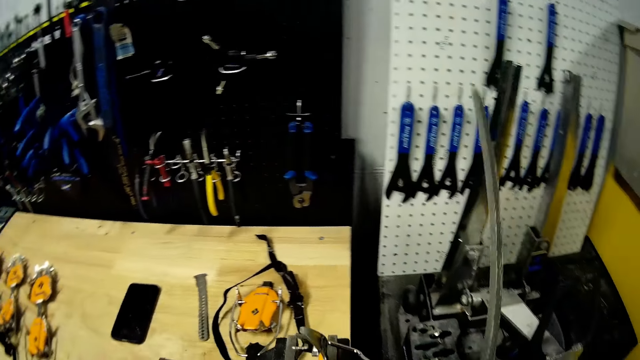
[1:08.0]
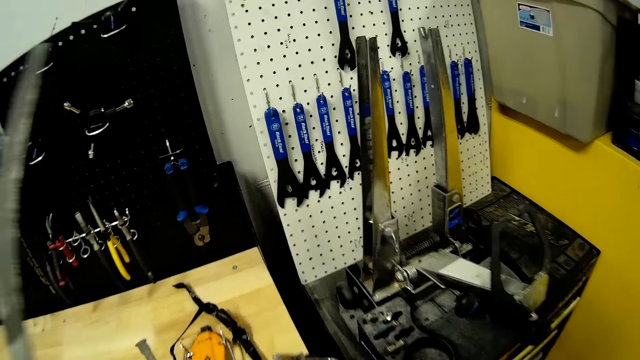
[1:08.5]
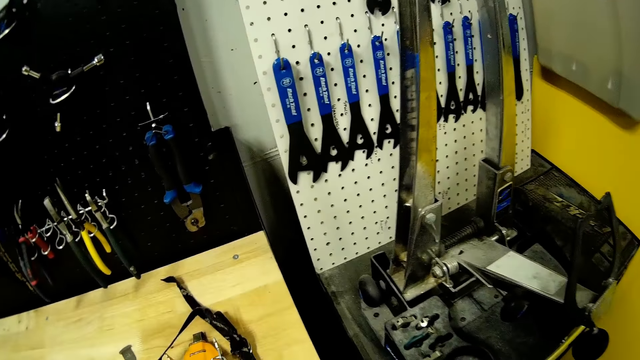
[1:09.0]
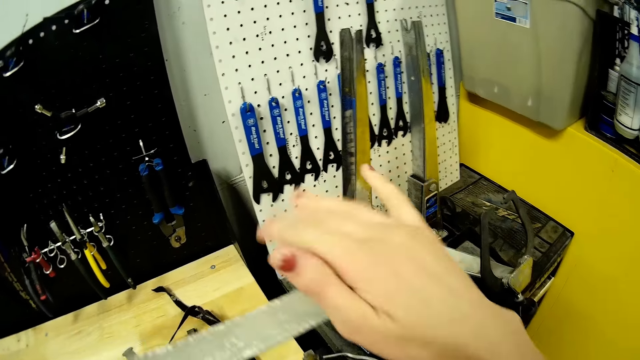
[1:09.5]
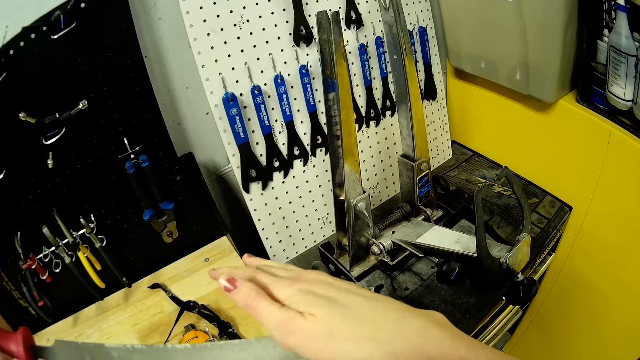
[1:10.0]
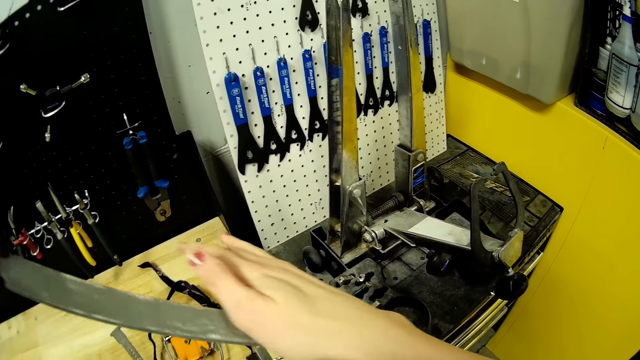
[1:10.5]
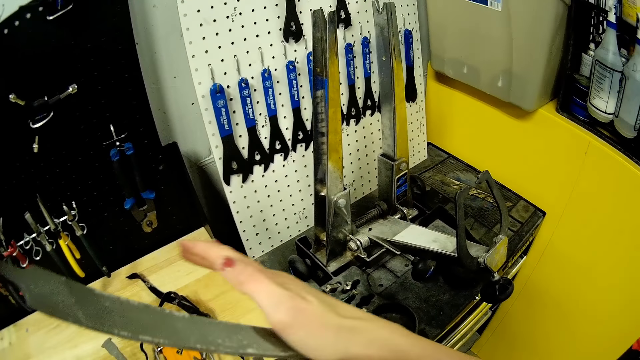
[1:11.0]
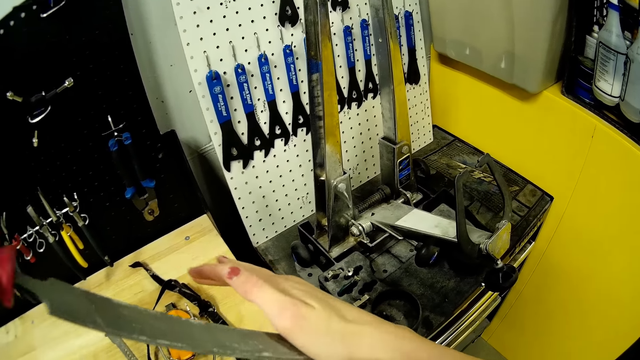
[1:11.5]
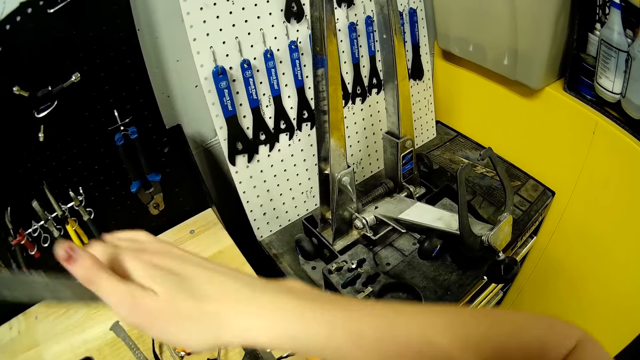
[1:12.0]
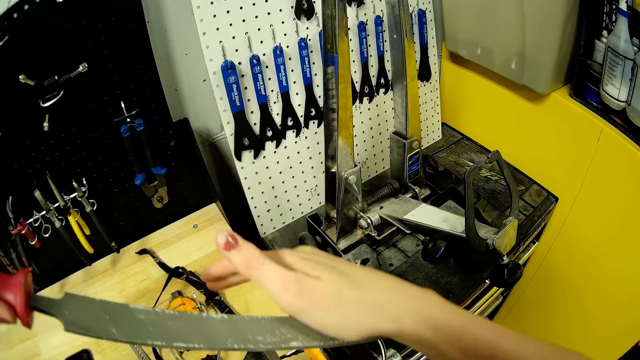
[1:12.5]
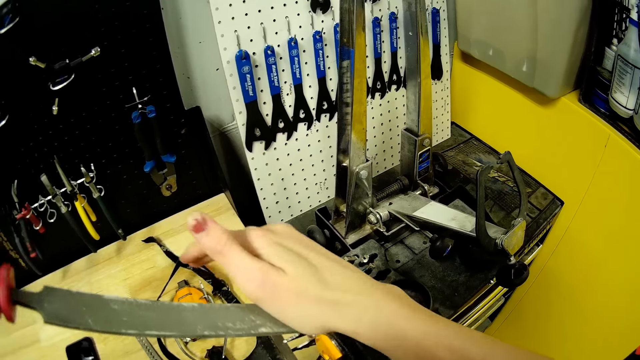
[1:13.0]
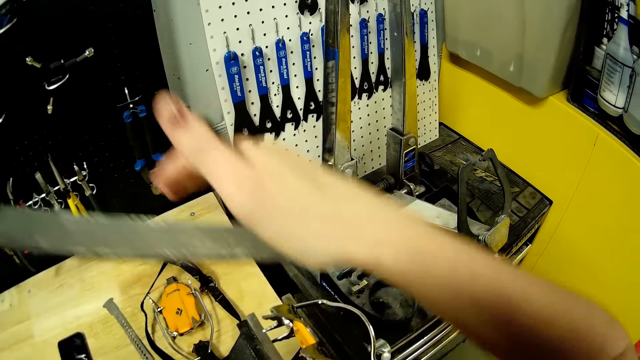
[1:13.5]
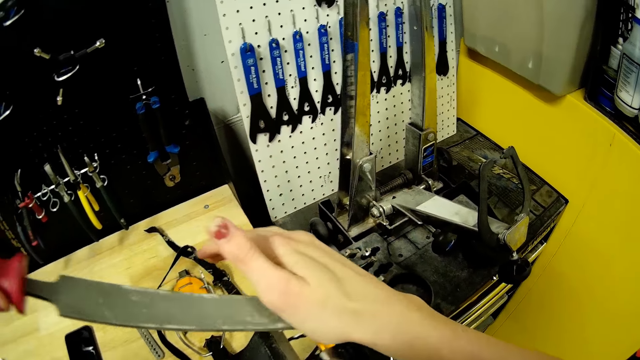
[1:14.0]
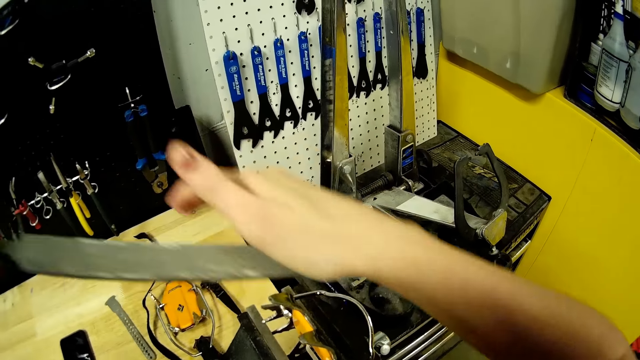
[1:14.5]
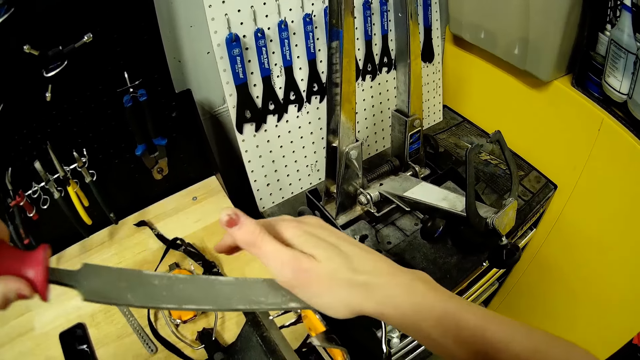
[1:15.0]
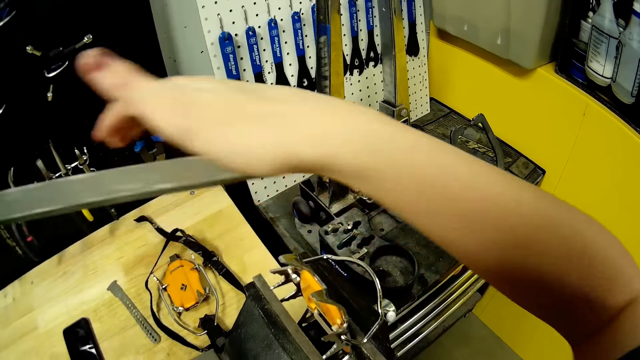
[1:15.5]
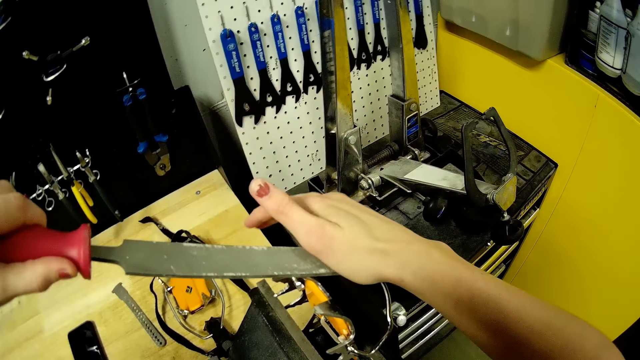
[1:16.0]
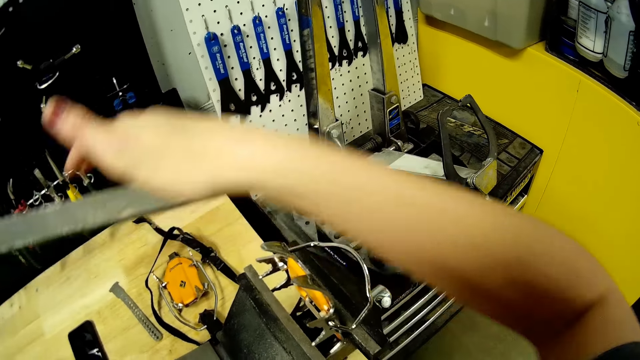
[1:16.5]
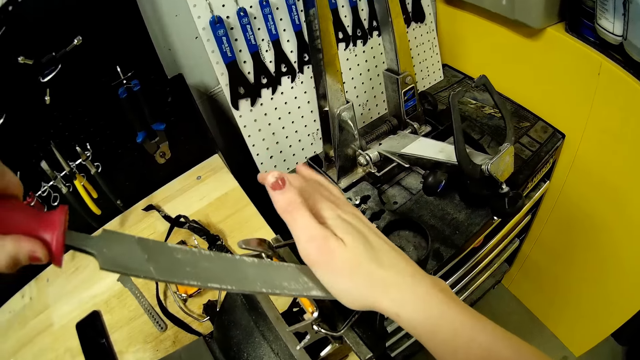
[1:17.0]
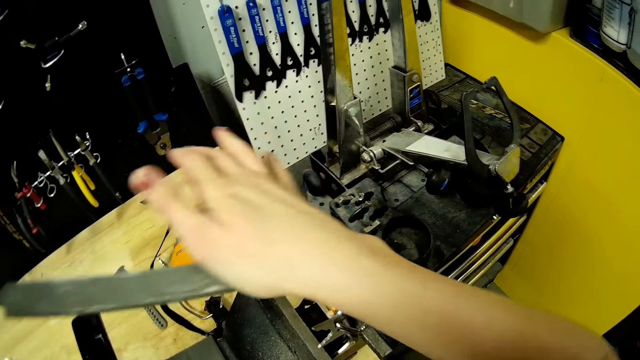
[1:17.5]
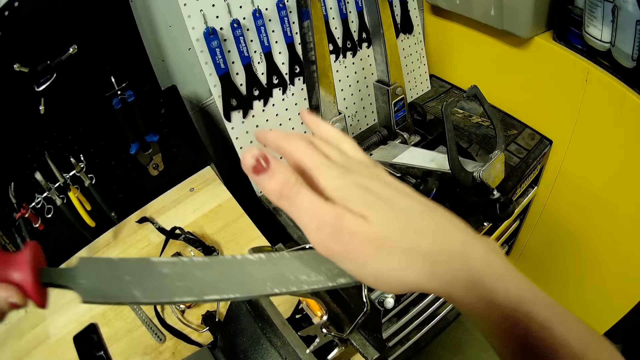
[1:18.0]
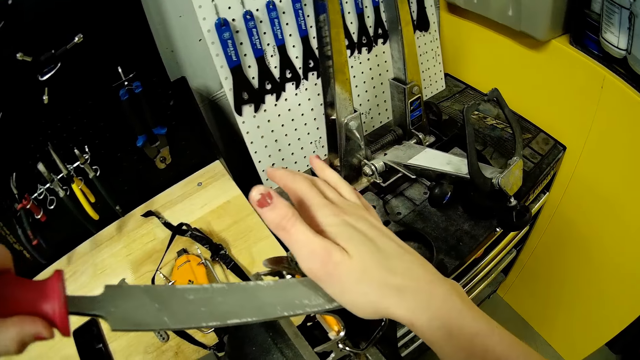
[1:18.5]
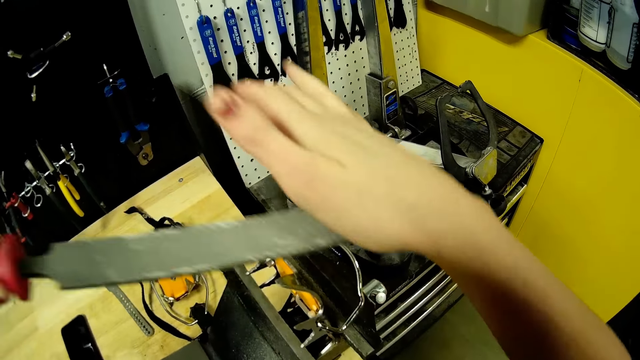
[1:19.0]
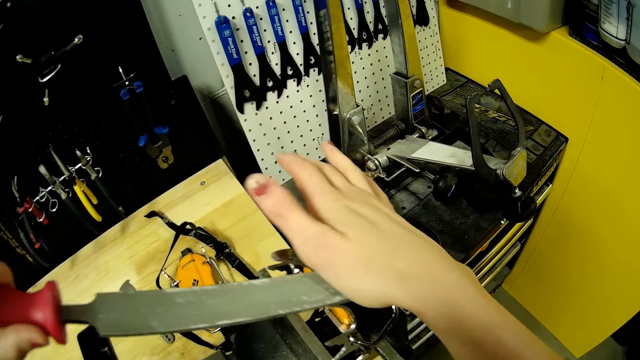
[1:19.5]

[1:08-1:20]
The camera wearer sharpens the front points of the crampon plate with the chisel in both hands.

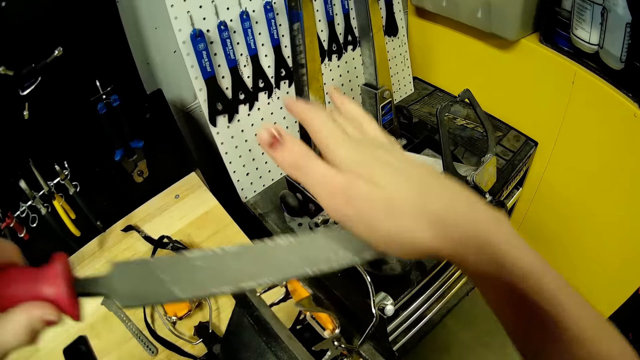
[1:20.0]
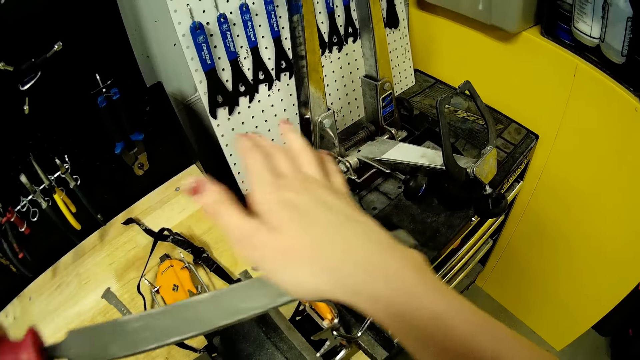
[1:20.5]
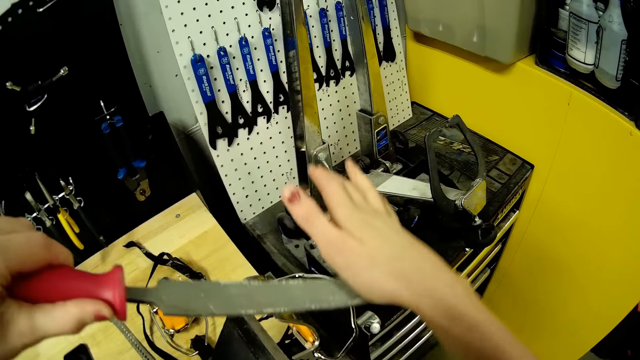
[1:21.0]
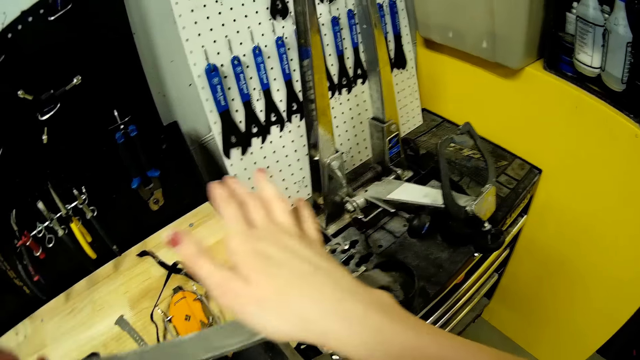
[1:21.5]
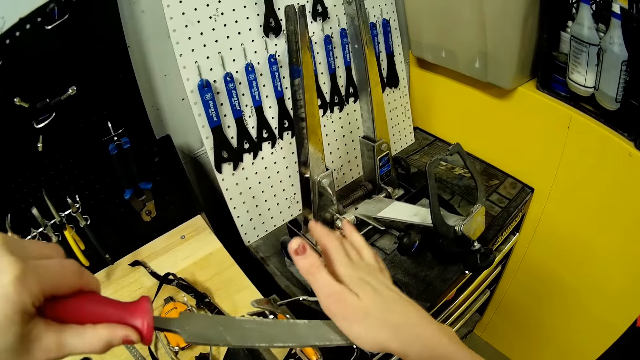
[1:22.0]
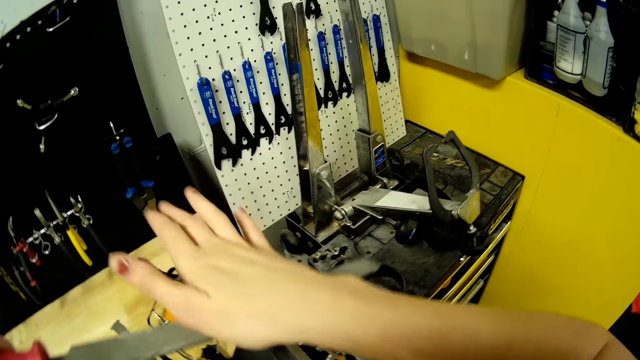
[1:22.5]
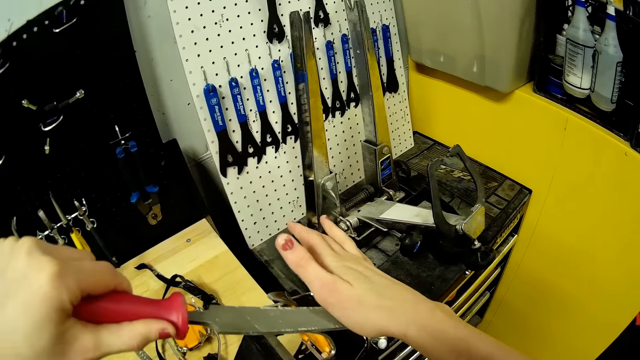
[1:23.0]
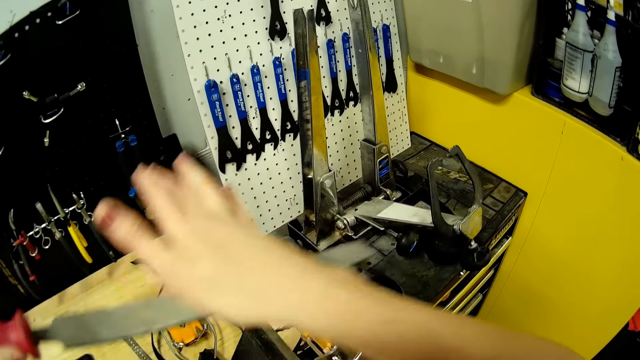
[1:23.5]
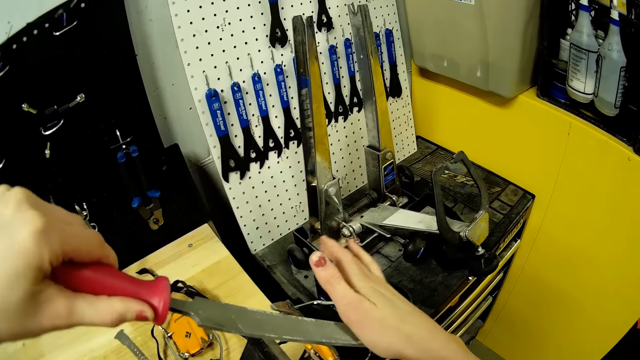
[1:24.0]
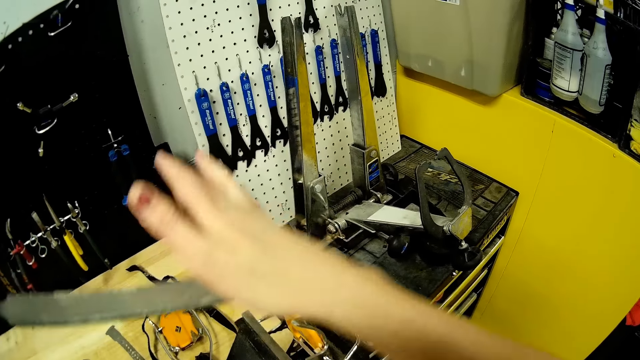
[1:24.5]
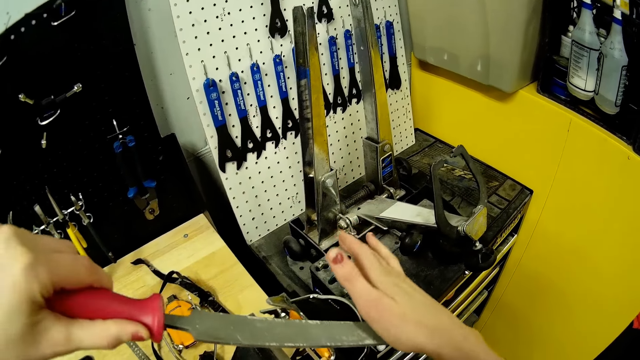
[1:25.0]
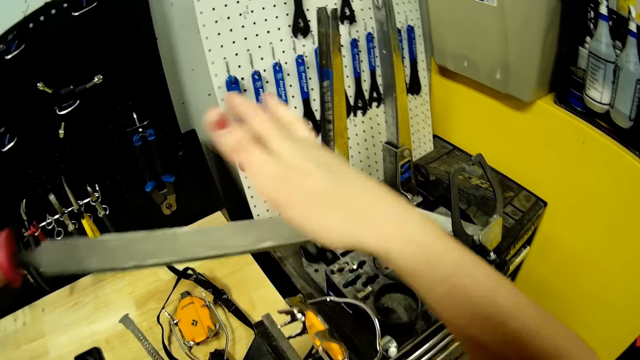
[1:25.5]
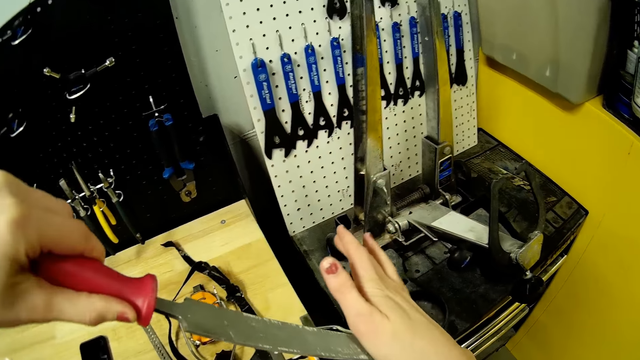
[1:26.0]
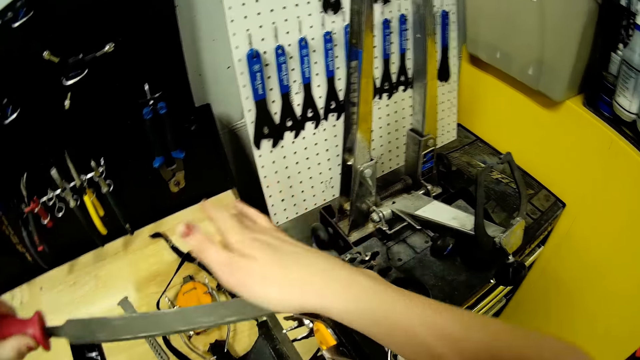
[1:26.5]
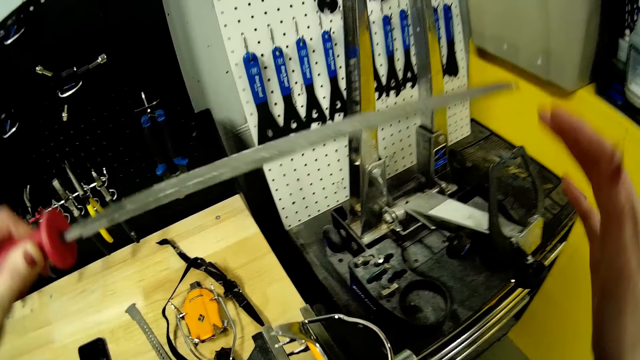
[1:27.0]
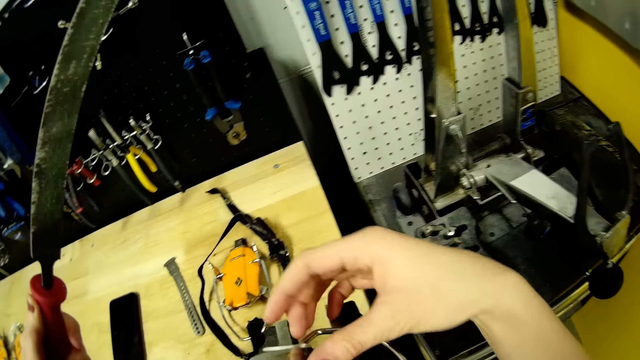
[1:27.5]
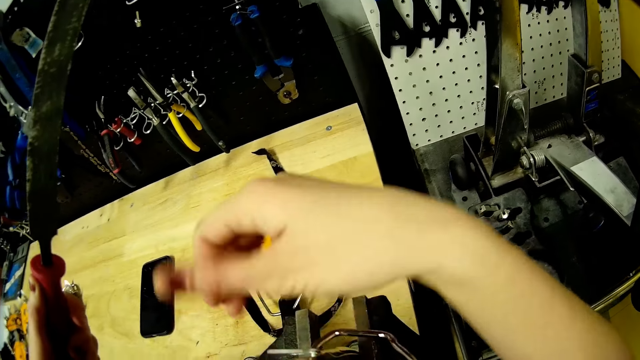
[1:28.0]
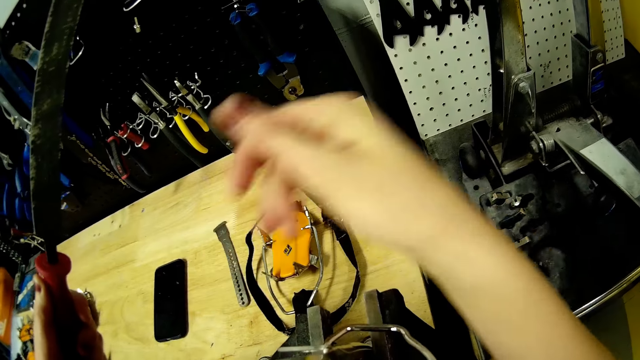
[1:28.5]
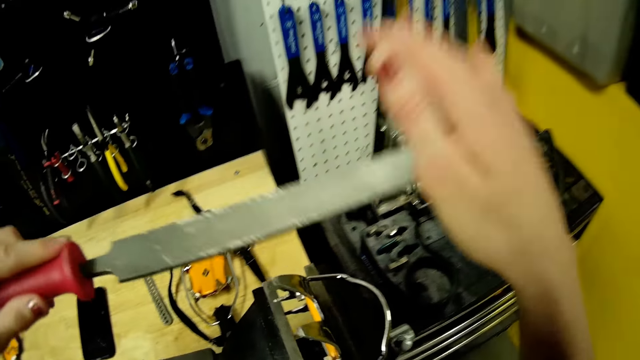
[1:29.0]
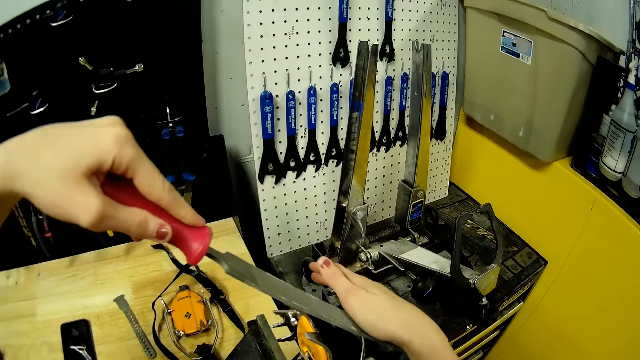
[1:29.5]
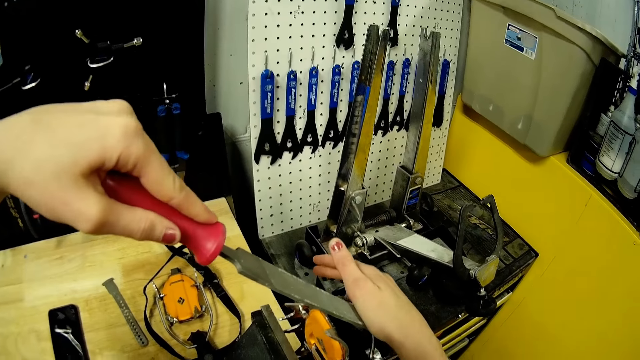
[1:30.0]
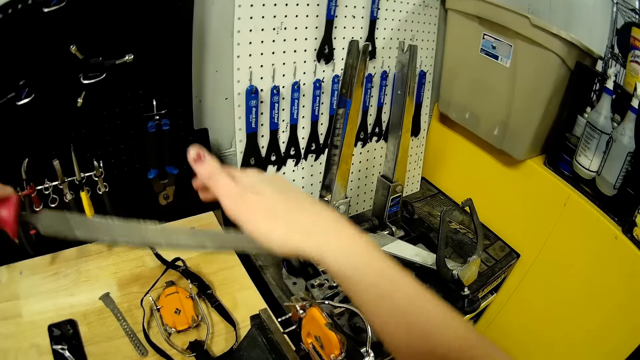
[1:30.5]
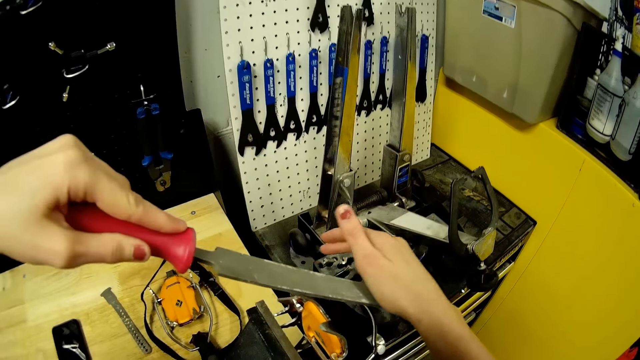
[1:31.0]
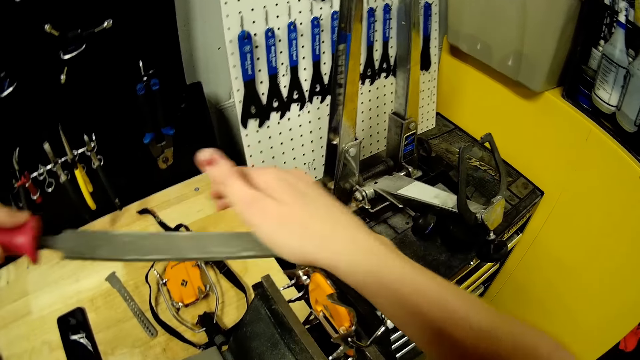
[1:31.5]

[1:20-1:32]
The camera wearer dusts the front points with her right hand. She sharpens the front points of the crampon plate with the chisel in both hands.
